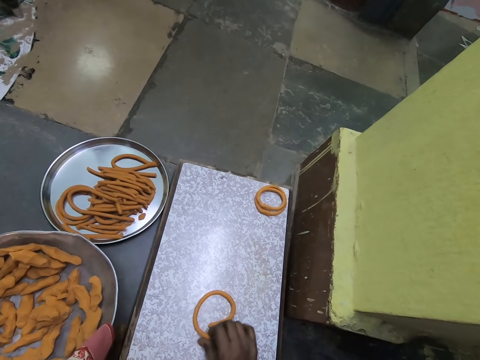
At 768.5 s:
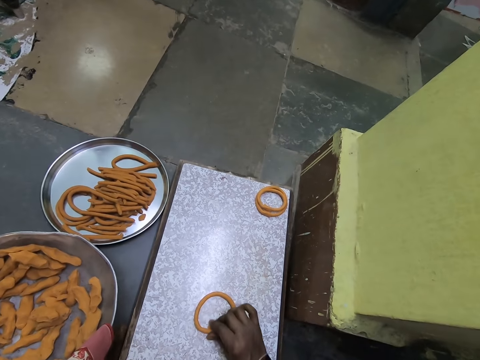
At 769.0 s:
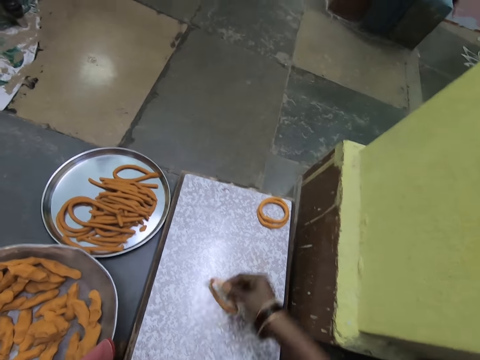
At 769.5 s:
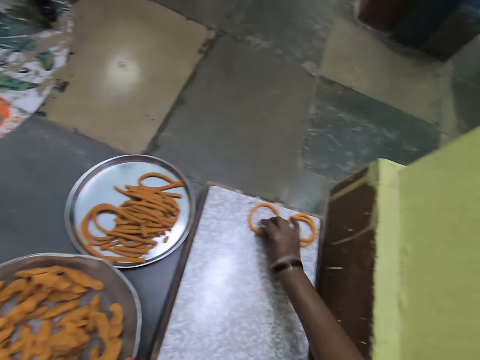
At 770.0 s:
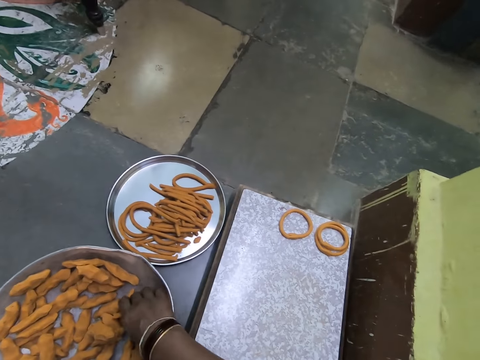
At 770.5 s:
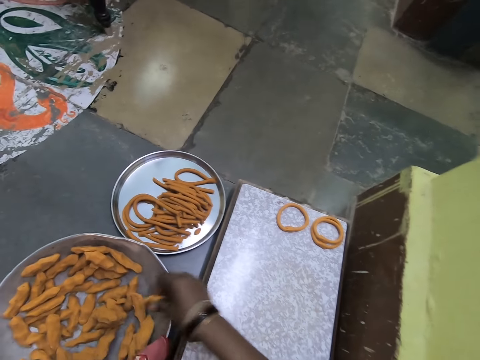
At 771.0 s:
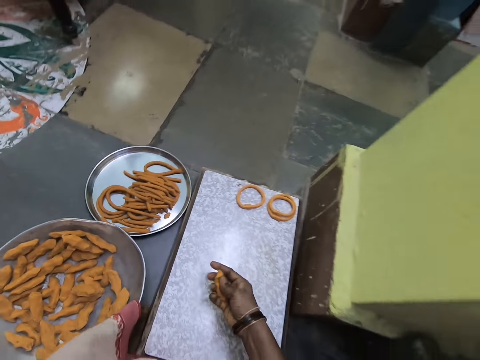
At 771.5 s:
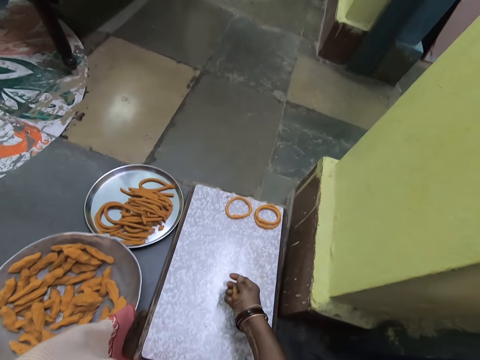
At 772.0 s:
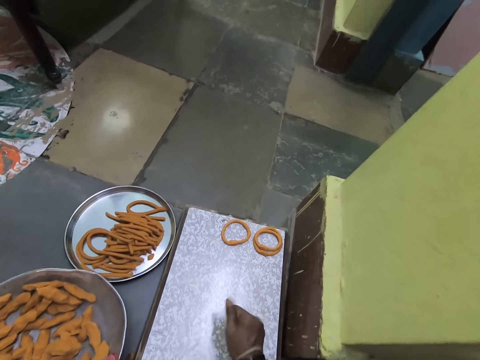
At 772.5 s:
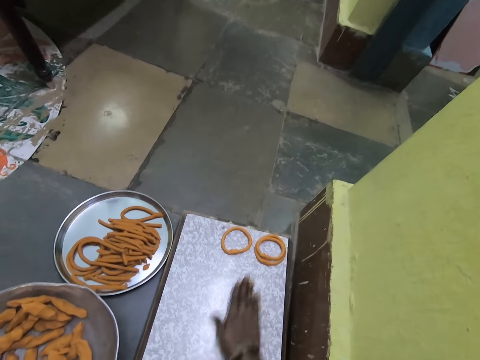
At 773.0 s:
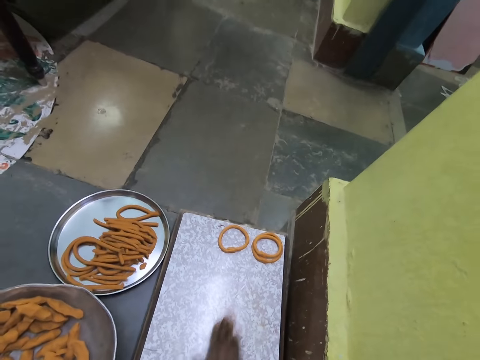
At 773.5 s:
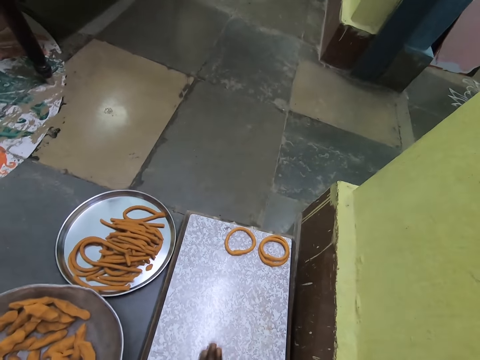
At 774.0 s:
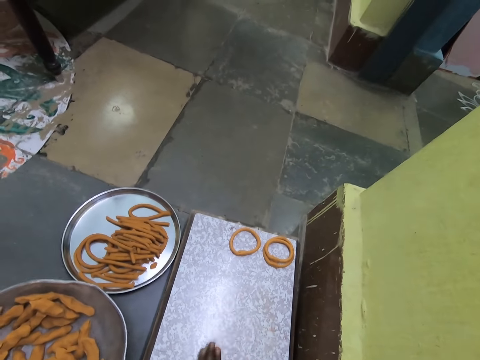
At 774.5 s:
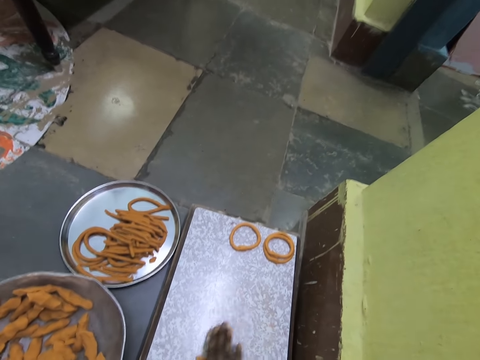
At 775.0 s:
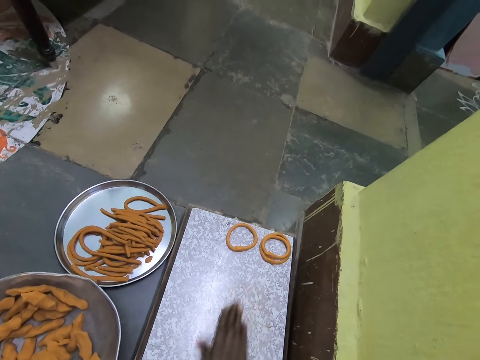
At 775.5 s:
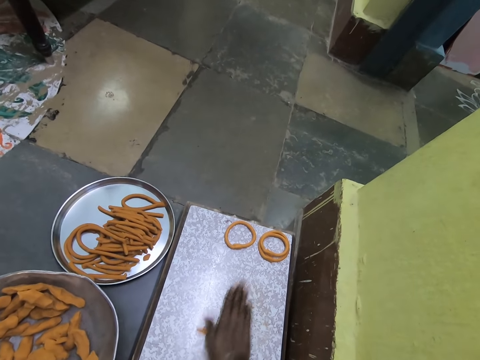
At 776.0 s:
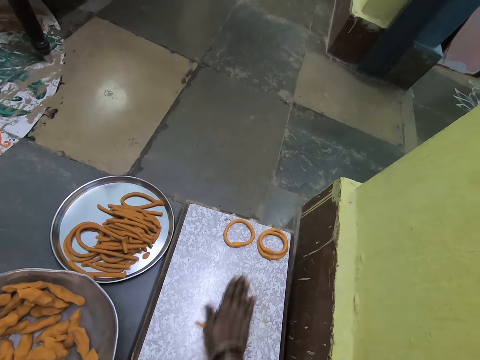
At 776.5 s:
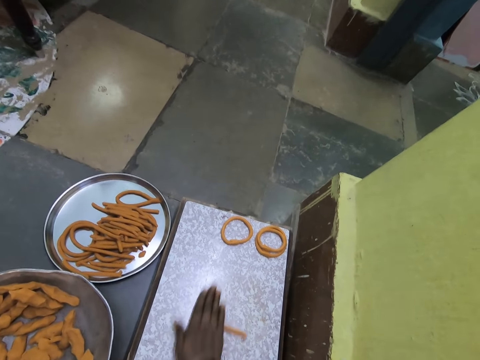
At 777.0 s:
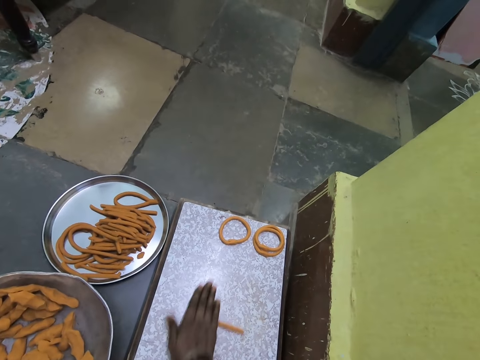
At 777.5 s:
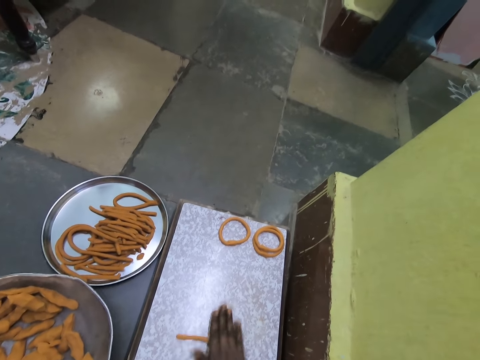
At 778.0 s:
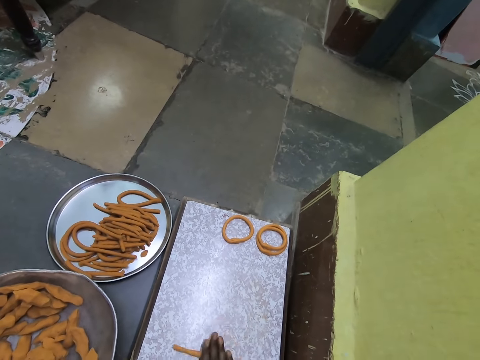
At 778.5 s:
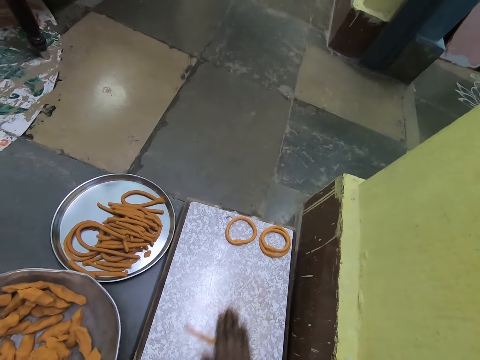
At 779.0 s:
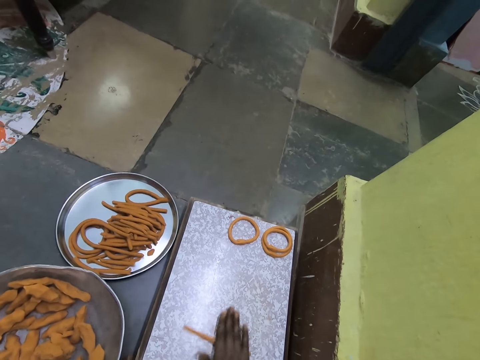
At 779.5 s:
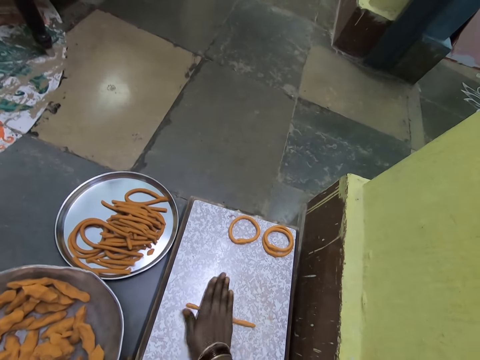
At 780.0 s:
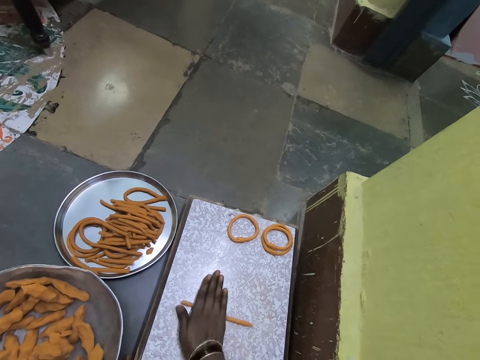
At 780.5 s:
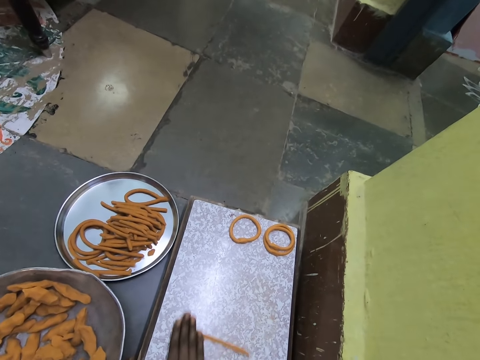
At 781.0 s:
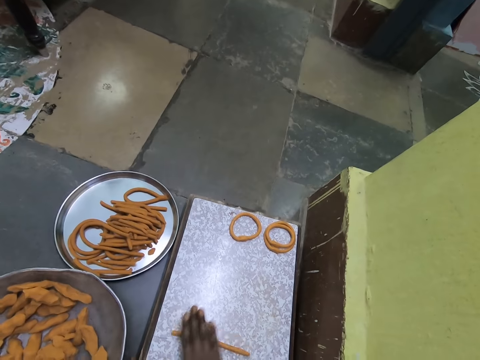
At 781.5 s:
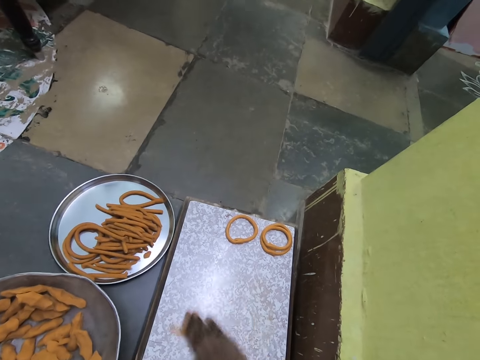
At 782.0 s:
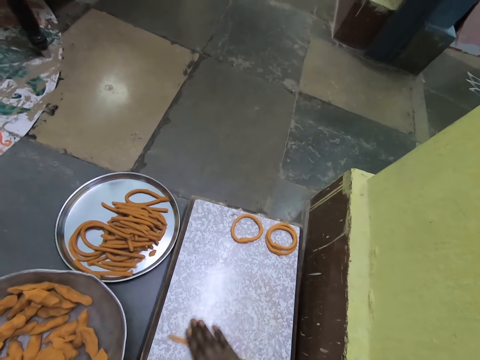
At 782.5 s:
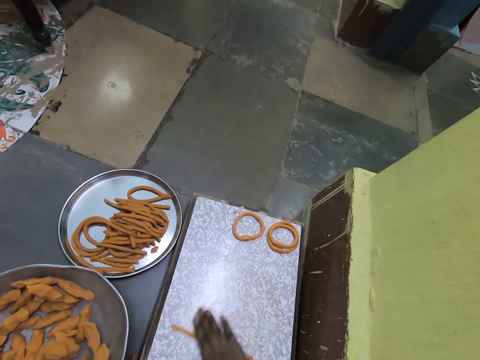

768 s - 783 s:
The camera wearer carries the dough. He picks up something. He puts the dough down on the rolling board. He picks up the dough. He presses the dough on the hand. He rolls the dough on the rolling board with the hand.

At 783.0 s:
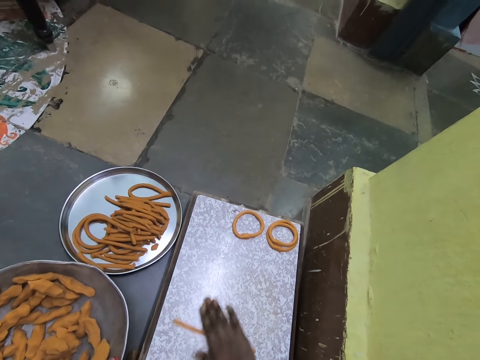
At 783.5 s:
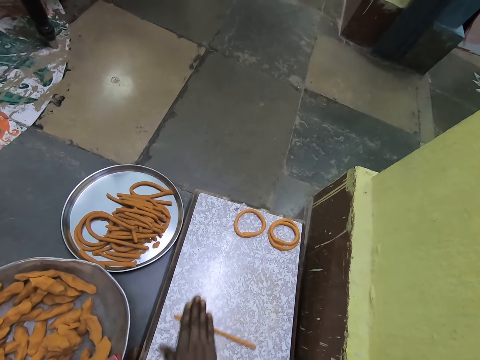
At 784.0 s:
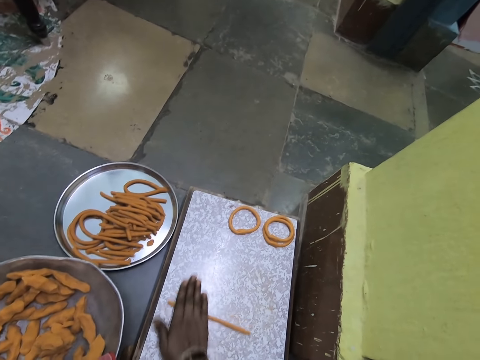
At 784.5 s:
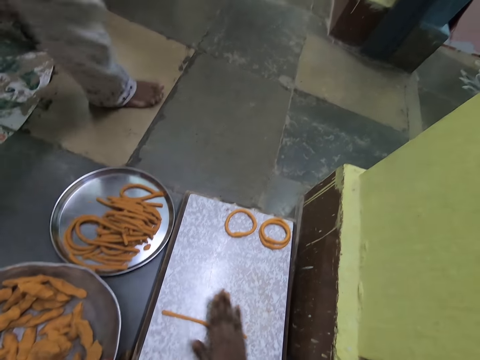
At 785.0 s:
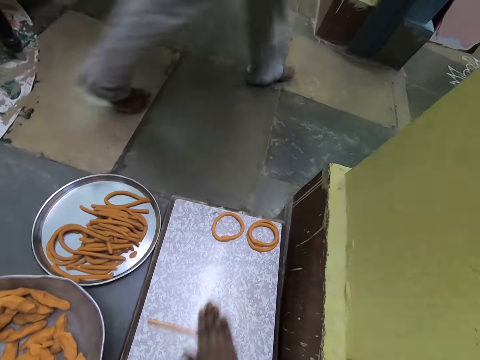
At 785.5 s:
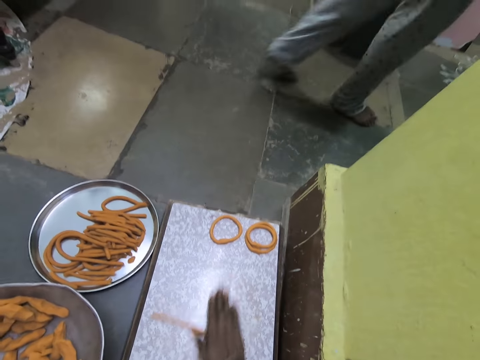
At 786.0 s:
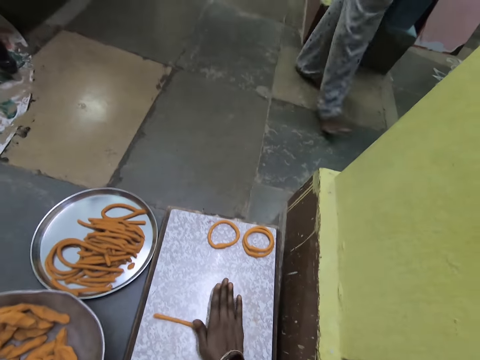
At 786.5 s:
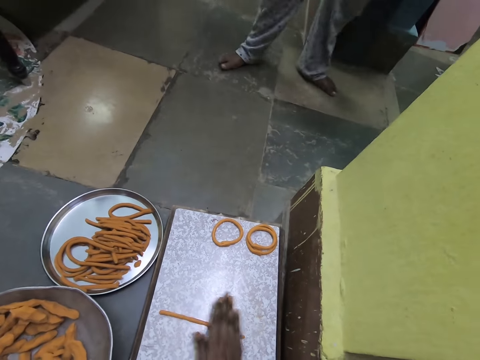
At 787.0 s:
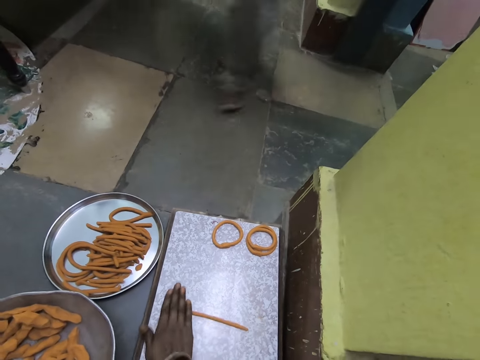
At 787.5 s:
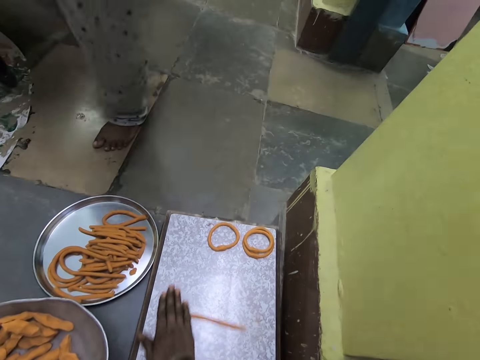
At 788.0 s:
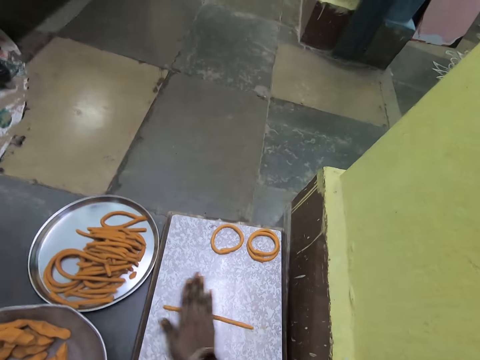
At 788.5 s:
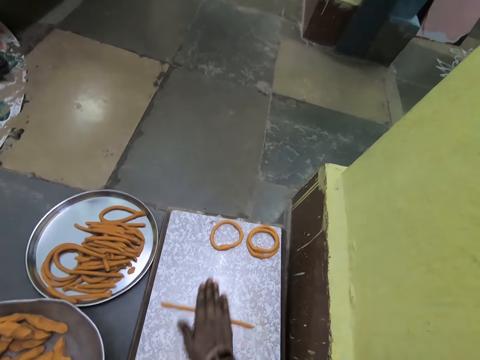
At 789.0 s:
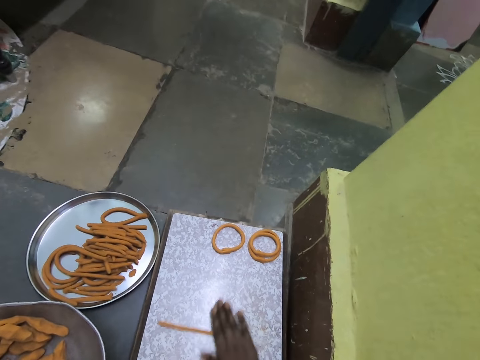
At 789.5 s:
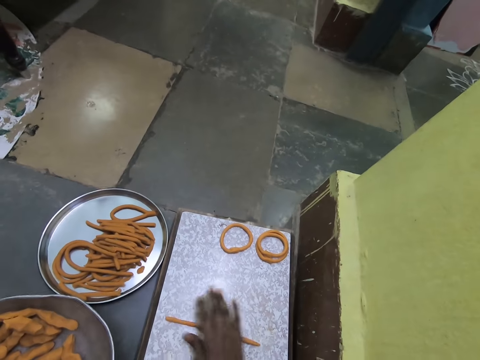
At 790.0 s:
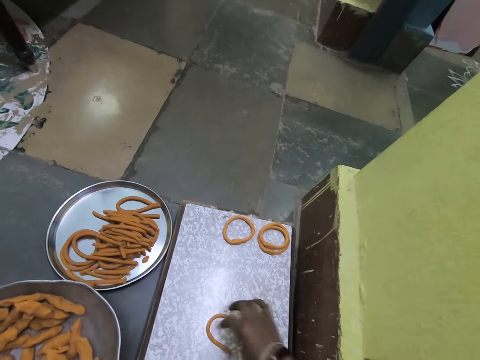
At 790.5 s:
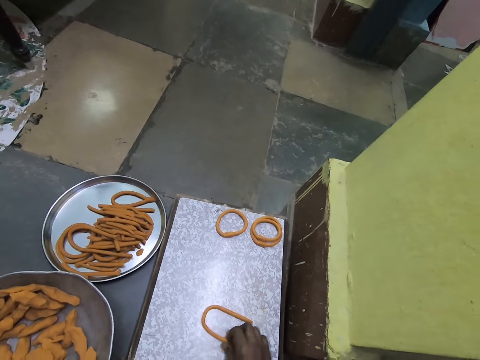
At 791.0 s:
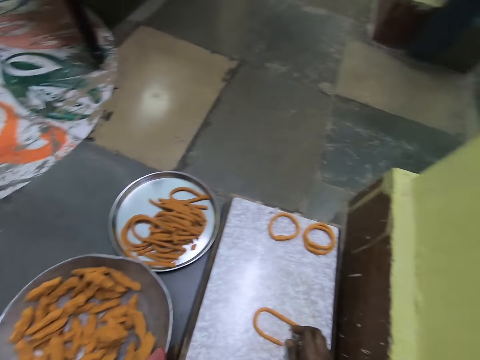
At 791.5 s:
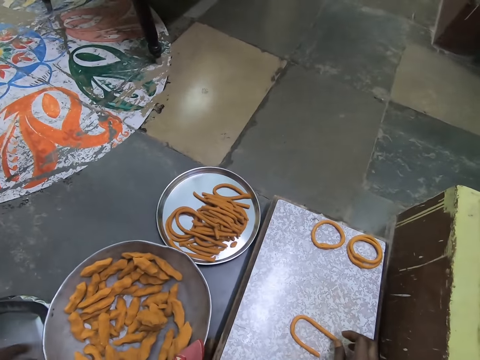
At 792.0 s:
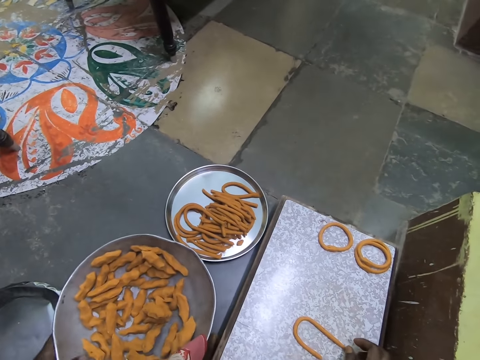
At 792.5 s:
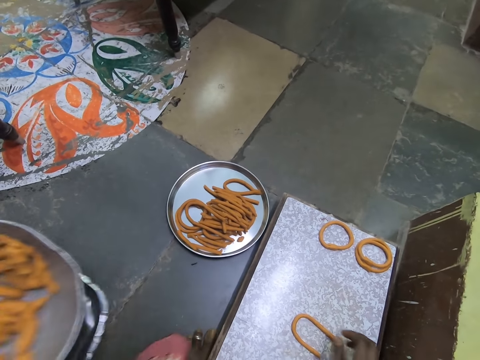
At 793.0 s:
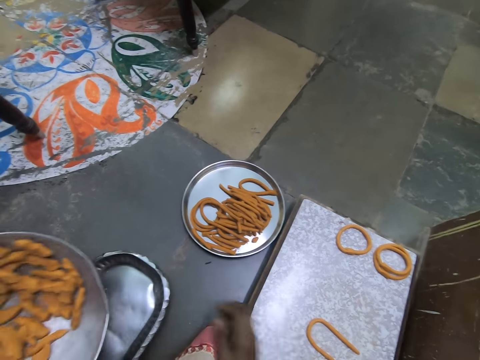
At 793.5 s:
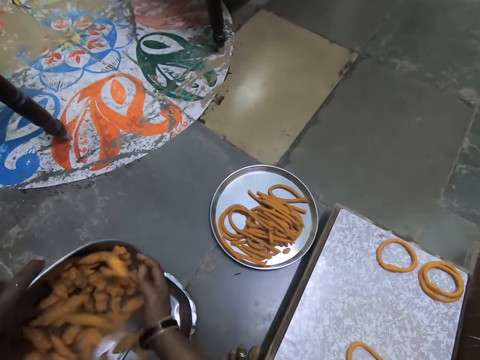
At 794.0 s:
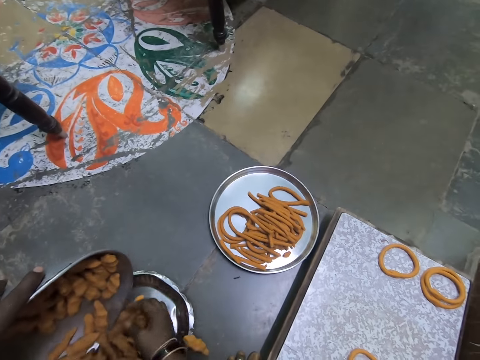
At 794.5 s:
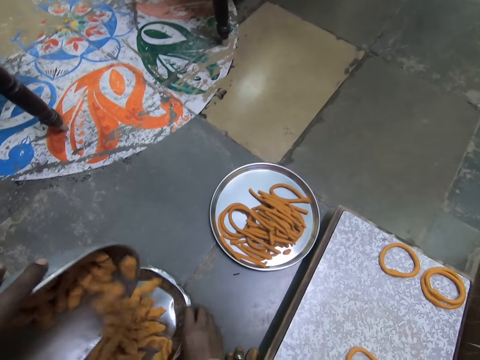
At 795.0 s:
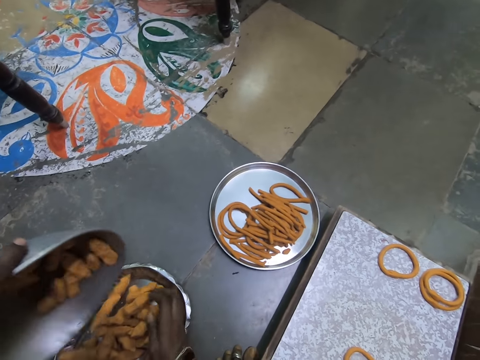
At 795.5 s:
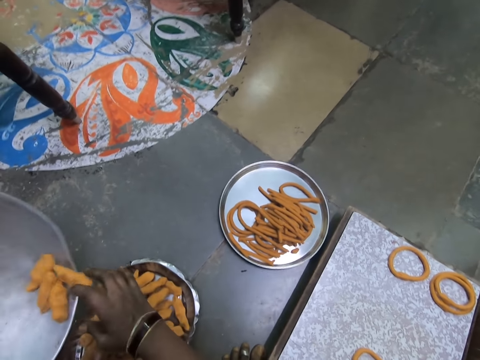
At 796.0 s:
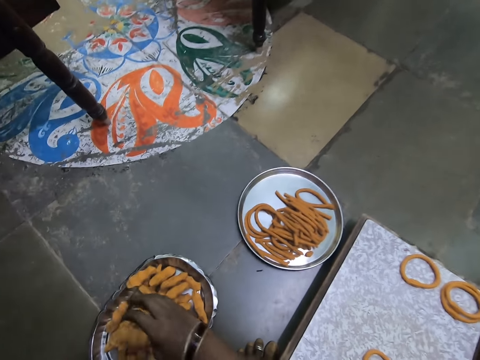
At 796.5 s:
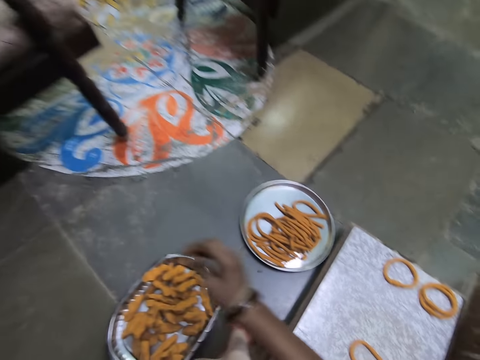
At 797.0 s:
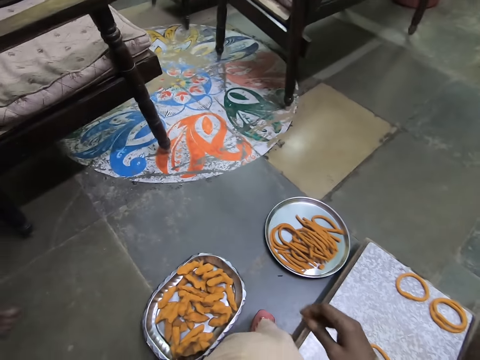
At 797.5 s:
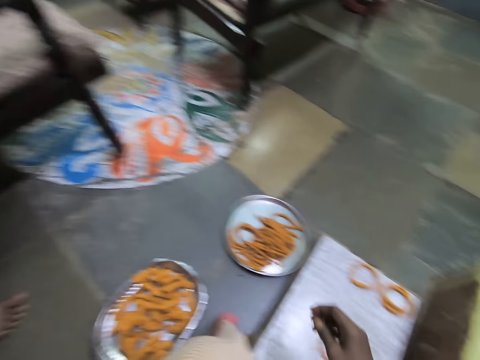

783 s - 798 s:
The camera wearer folds something. He joins the dough. He carries the tray. He pulls his hand off something. He transfers the dough to the other tray.
